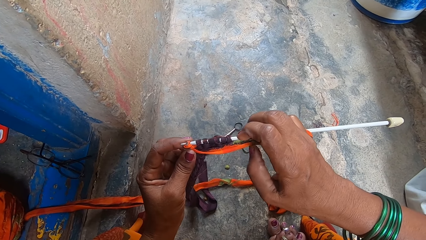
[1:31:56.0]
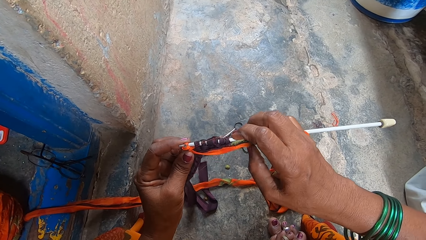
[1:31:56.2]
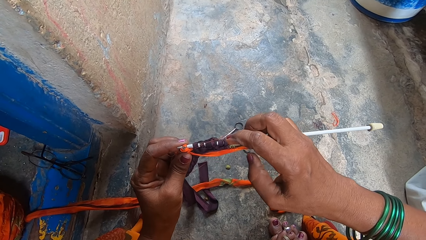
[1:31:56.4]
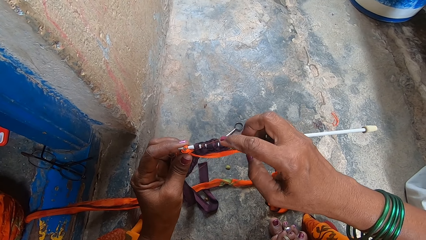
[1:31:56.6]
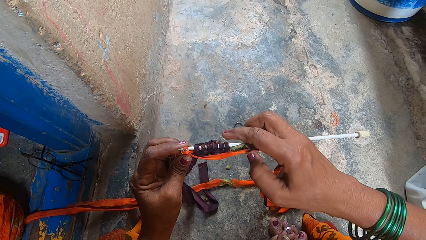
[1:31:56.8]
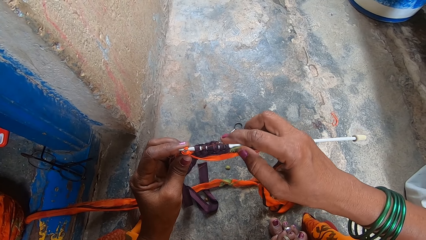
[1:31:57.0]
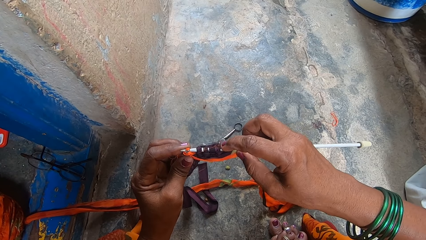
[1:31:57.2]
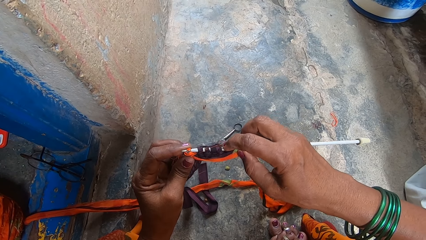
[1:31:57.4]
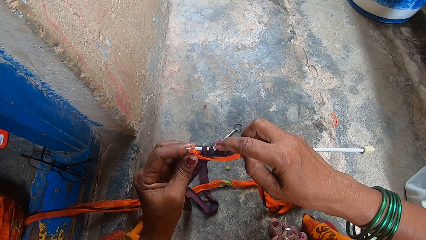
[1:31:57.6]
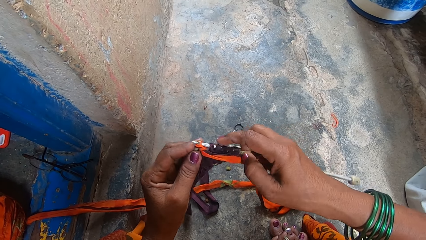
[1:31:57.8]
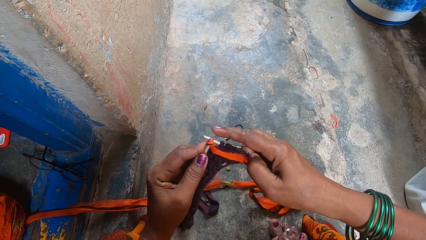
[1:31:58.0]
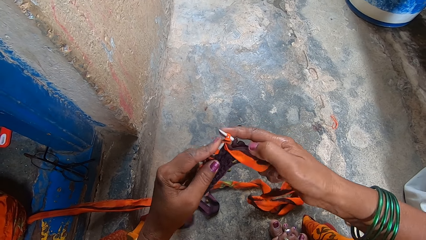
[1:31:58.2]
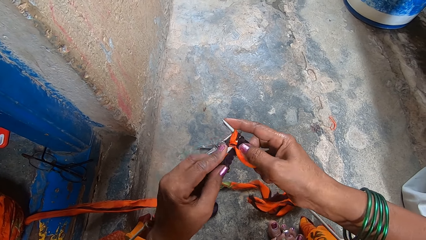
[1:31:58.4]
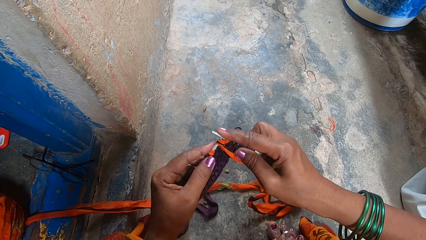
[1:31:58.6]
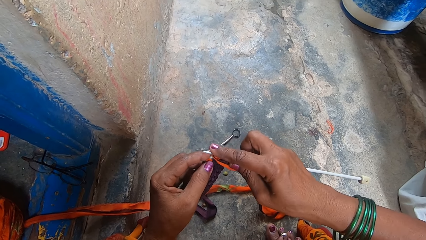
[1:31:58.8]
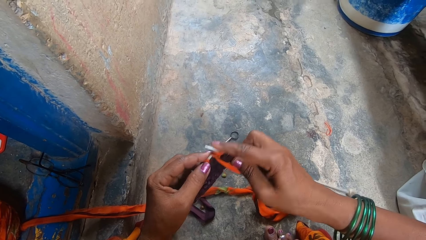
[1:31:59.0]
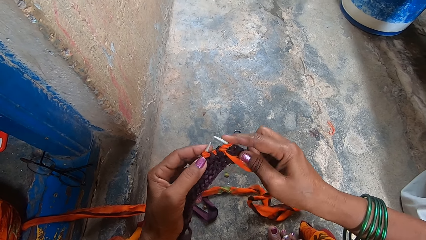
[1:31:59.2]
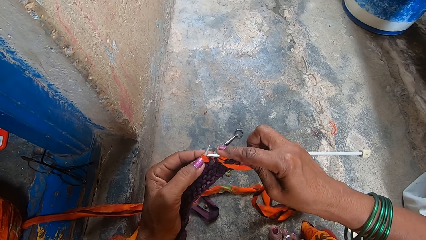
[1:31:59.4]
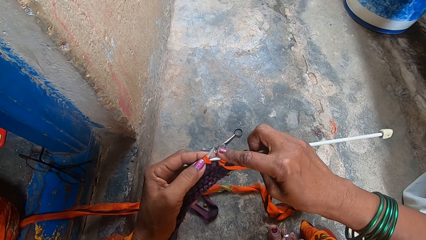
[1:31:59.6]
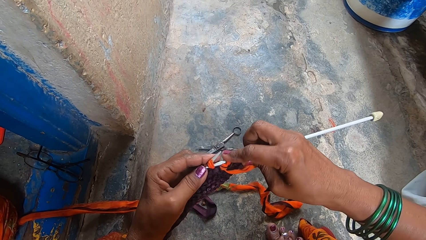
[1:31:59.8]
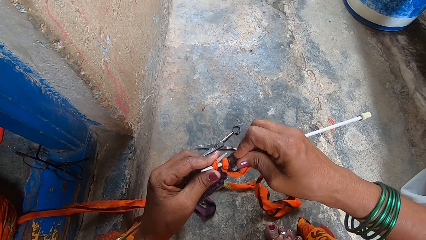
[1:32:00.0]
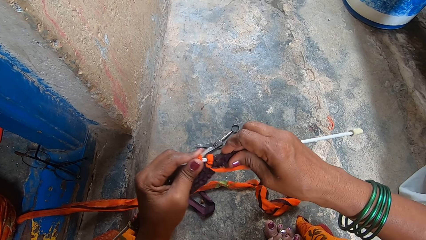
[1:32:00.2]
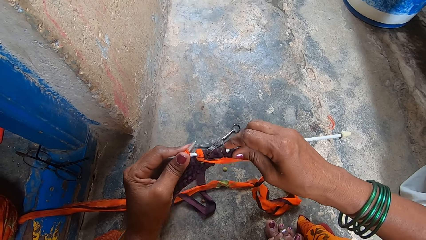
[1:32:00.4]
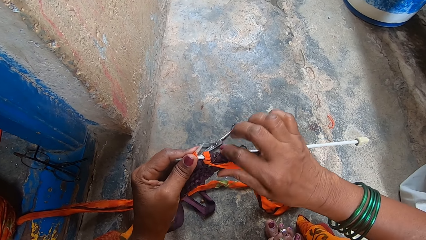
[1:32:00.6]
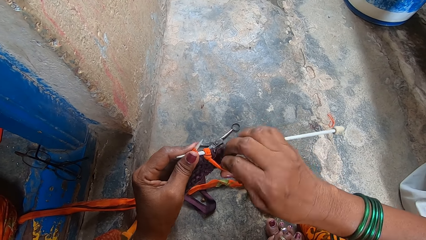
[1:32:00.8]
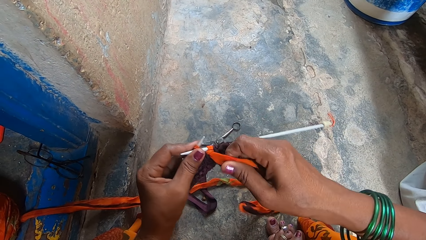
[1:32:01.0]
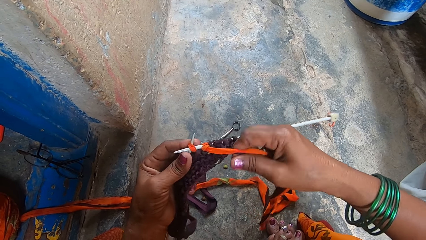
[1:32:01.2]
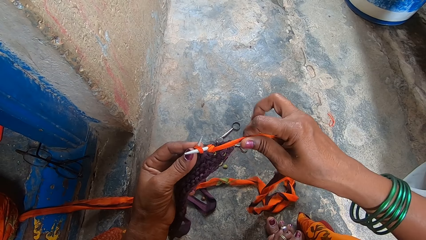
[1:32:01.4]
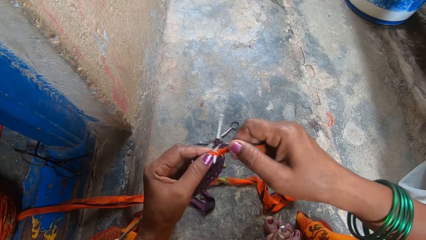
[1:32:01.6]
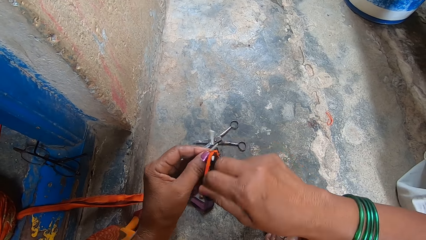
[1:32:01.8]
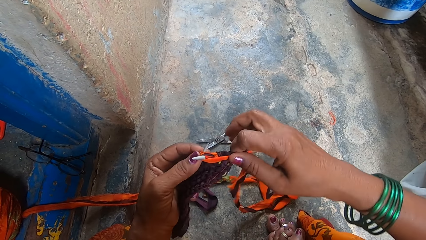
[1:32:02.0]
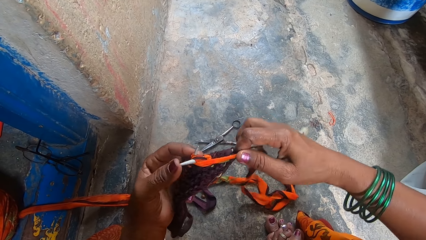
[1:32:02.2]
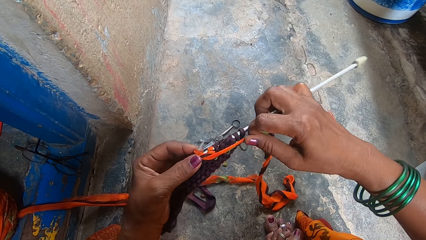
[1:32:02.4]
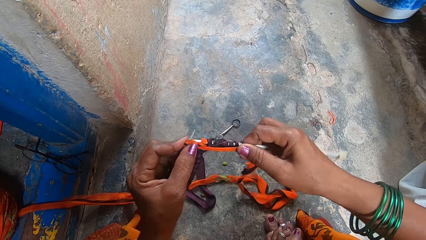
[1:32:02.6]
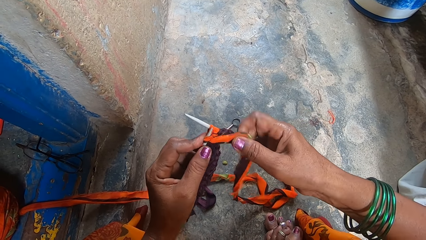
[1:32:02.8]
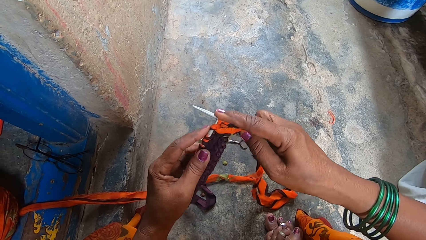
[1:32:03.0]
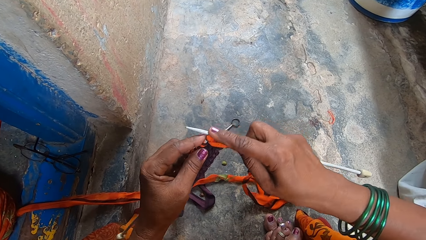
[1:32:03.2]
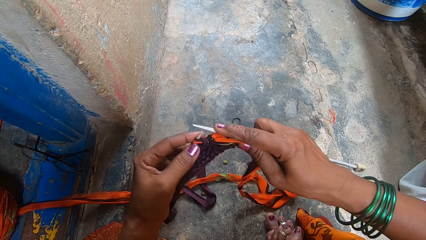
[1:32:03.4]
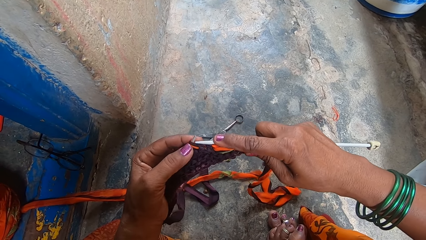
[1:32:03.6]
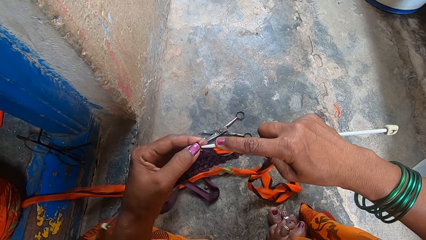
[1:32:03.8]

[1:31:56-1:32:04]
The camera wearer moves the knitted threads. They knit a fabric with the knitting needles.

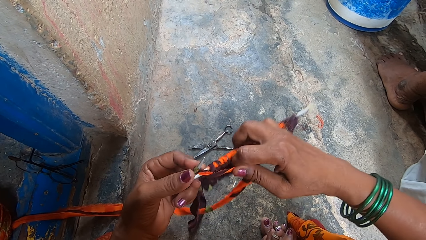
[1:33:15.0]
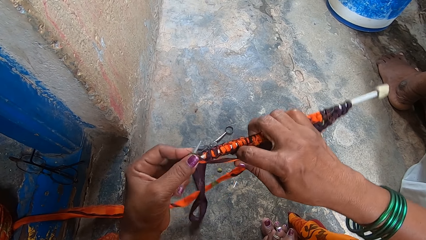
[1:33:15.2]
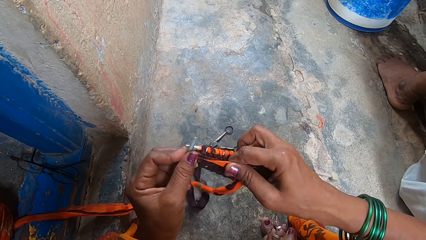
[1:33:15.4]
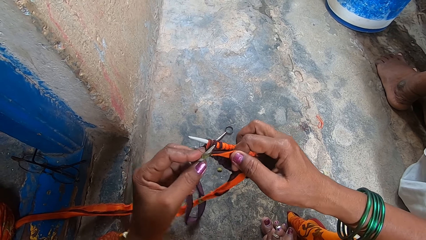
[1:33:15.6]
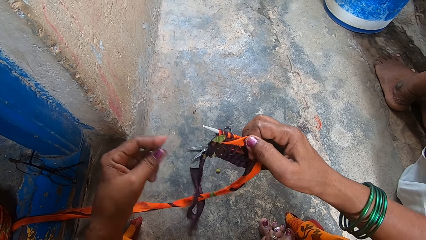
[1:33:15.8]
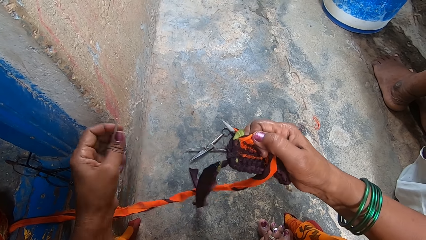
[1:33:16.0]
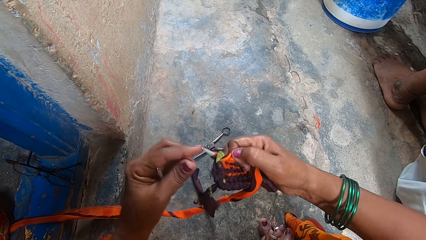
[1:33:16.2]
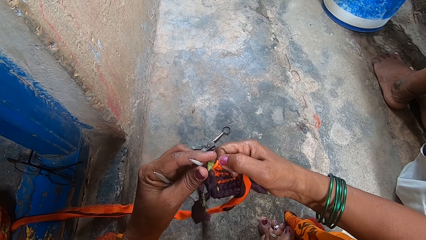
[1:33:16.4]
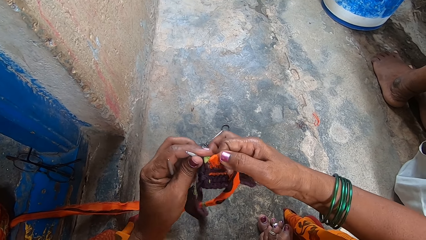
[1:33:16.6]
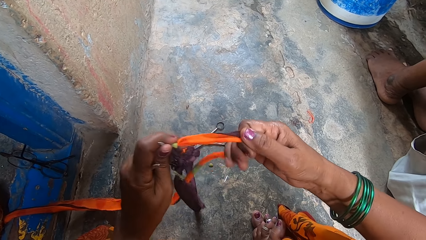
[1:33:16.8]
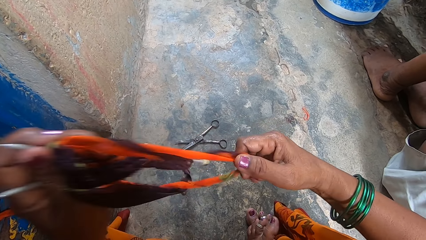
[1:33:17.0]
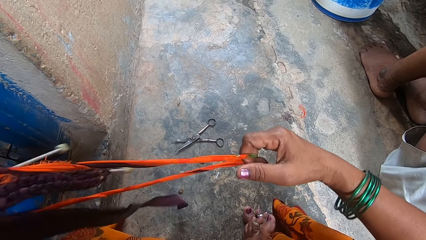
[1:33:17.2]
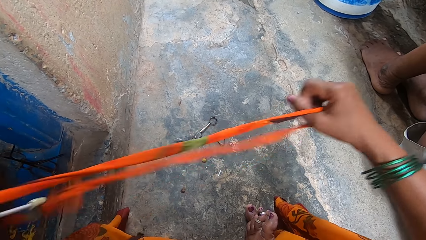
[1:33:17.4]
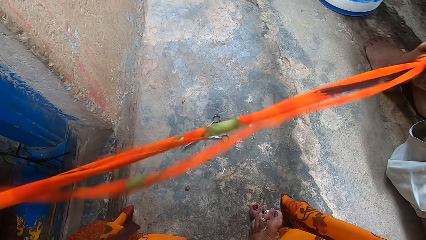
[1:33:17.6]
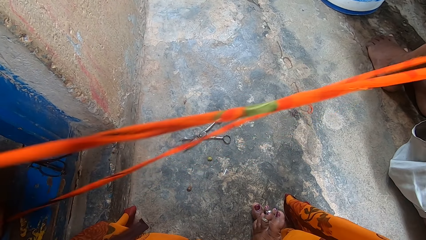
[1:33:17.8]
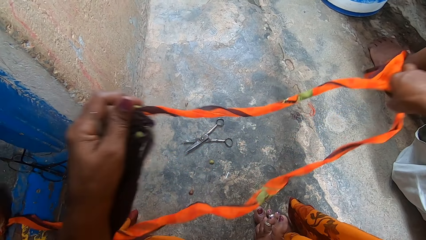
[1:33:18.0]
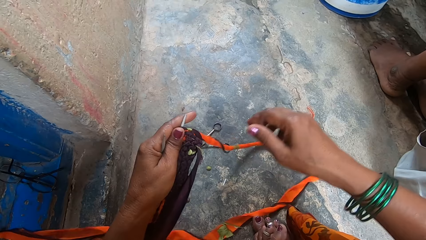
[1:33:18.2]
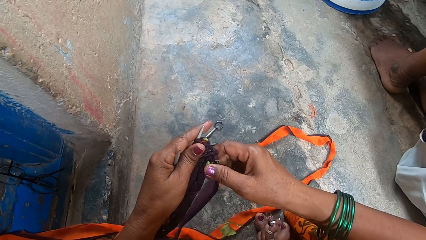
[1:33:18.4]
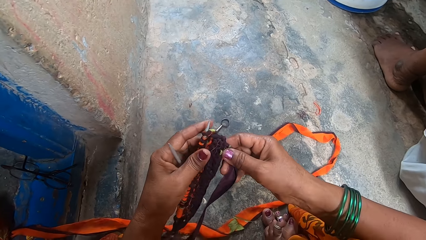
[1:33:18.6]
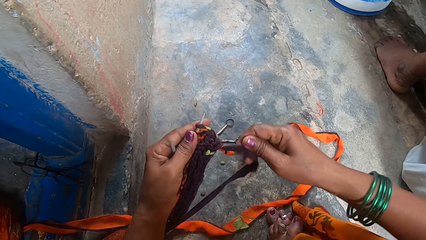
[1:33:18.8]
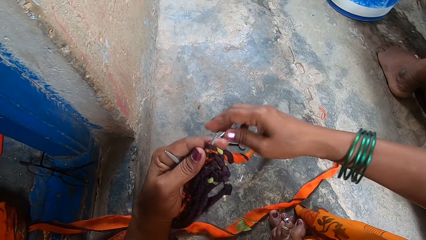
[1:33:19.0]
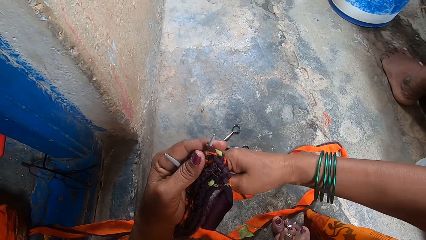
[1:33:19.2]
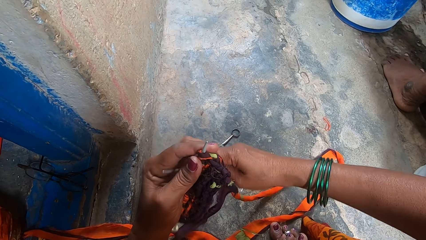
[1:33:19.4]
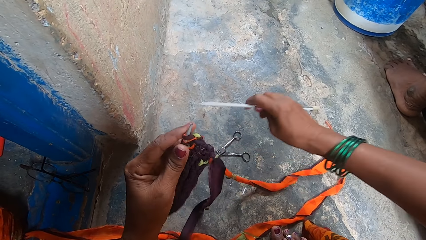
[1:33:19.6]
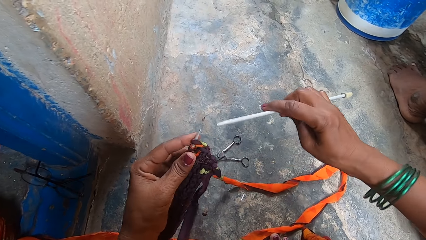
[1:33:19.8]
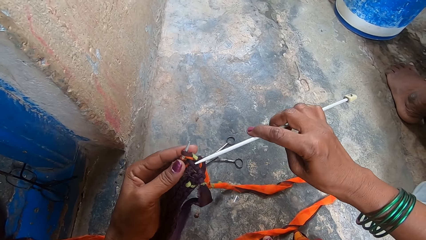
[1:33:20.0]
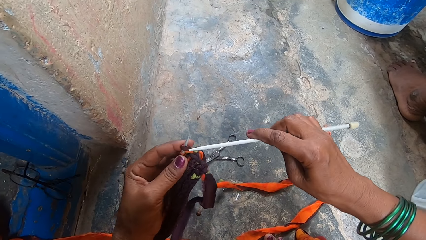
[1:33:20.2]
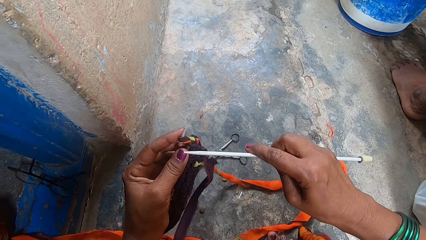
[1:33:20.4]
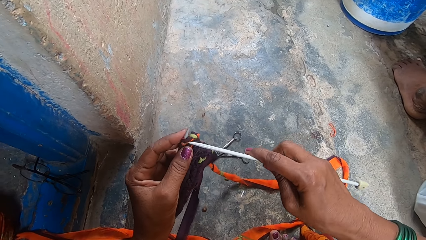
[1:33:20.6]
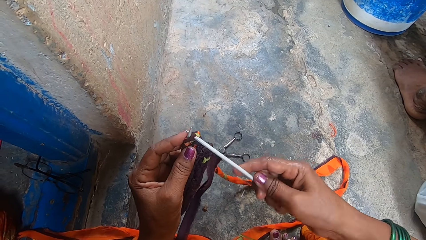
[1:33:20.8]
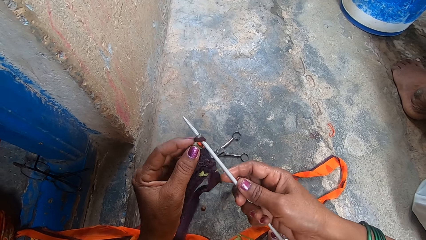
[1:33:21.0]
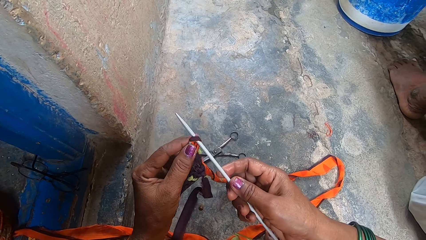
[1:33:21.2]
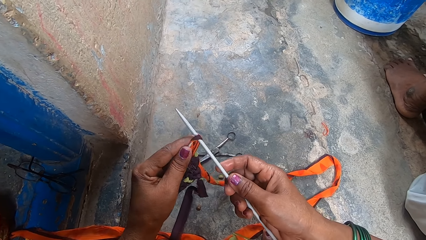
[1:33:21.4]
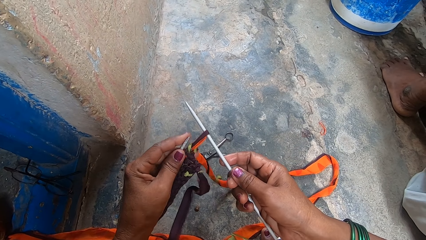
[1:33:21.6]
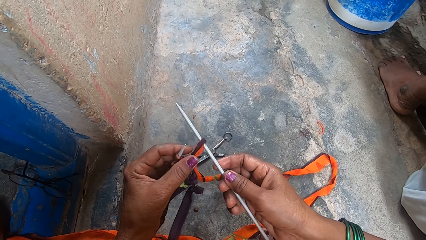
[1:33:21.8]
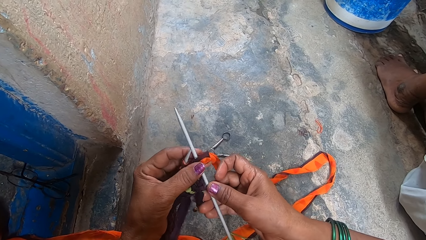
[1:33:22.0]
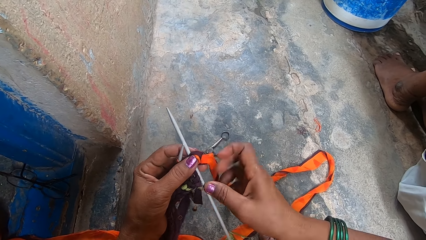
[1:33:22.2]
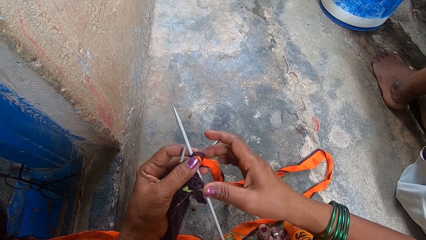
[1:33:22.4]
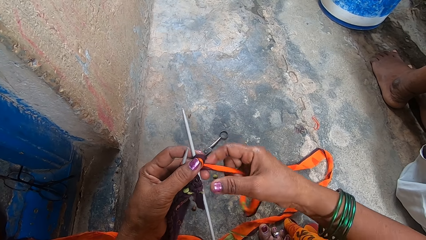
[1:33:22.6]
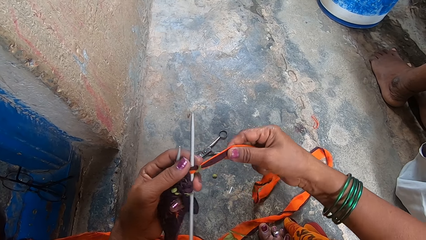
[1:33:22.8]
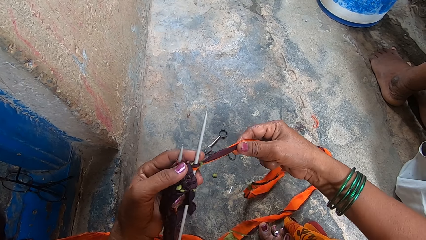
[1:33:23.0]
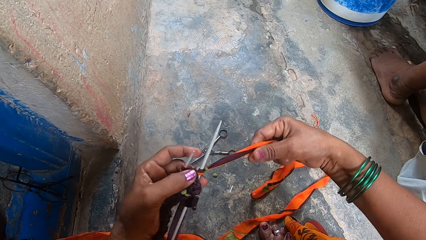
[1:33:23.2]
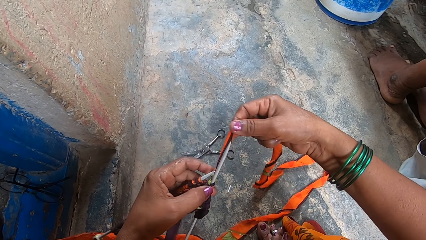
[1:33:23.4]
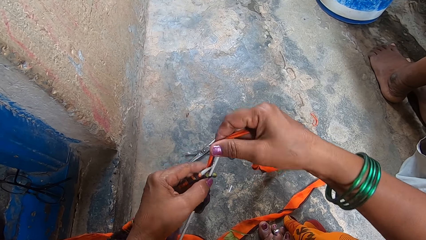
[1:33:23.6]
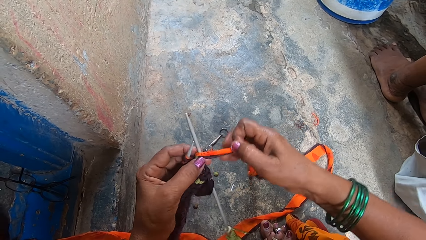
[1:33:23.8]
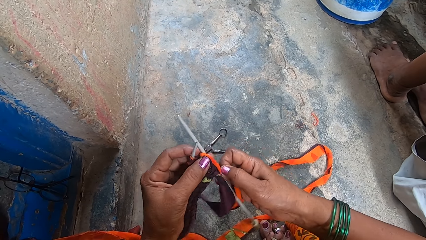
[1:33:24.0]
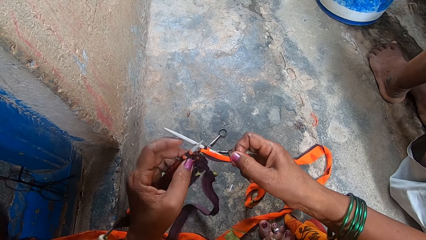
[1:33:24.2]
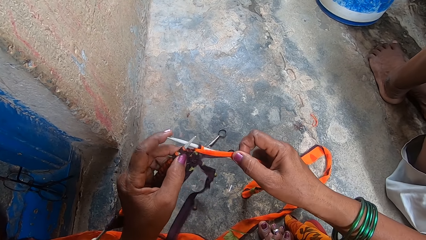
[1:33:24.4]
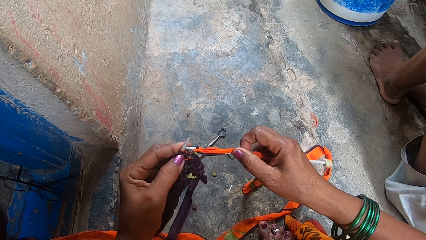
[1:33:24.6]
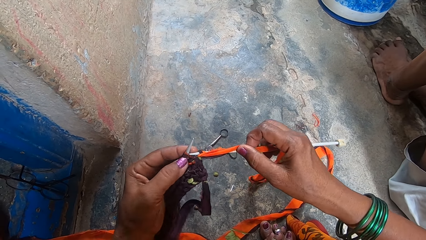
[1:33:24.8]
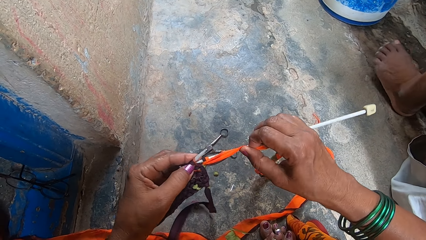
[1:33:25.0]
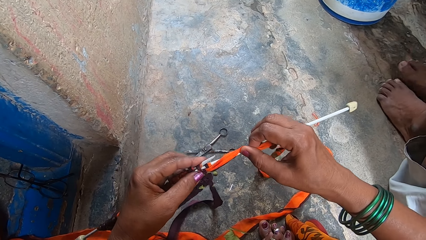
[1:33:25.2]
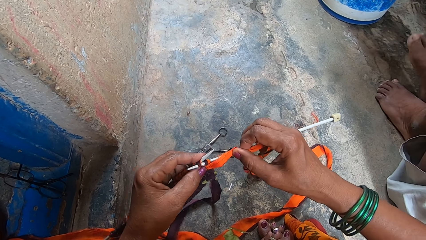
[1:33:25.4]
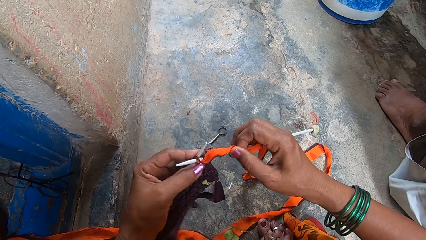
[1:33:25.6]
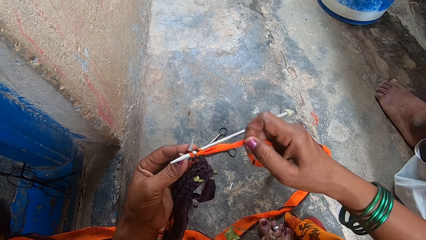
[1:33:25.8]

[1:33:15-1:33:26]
The camera wearer passes the material and needle to their left hand. They pull the fabric yarn. They take the knitting needle back to their right hand. They fix the knitting needle into the fabric yarn, in the thread knot. They knit the fabric with the knitting needles.
